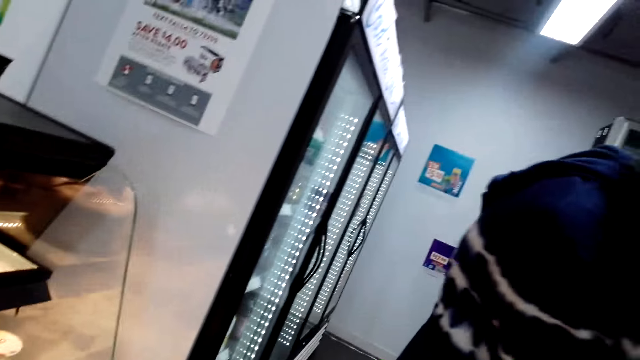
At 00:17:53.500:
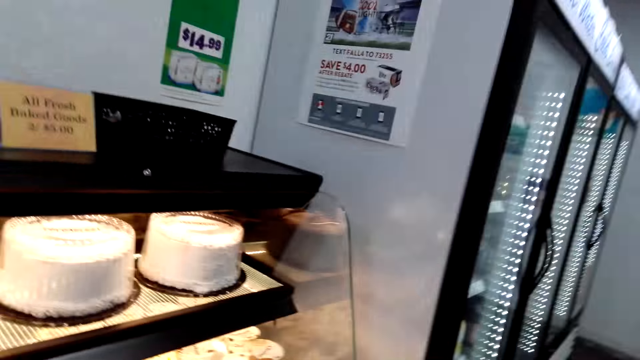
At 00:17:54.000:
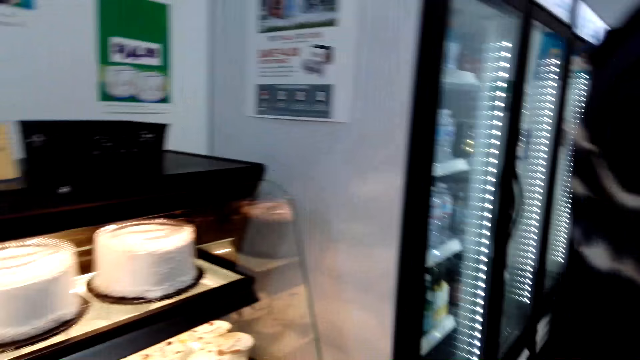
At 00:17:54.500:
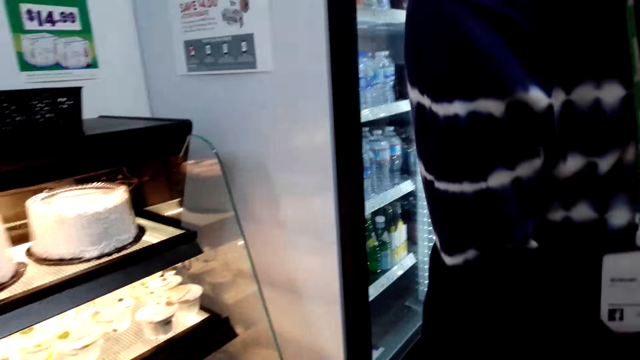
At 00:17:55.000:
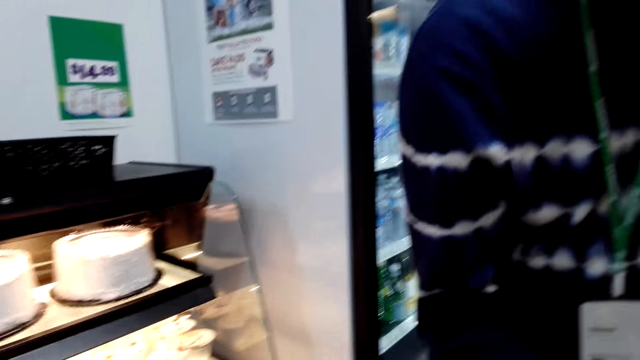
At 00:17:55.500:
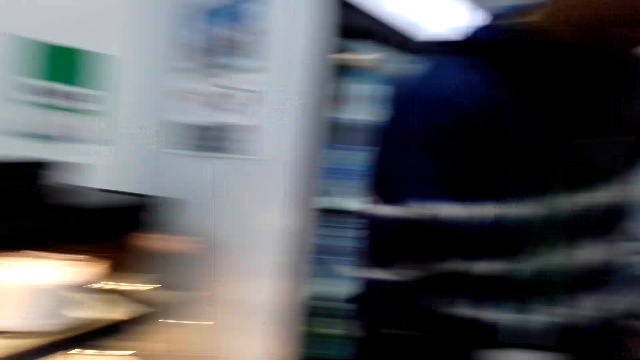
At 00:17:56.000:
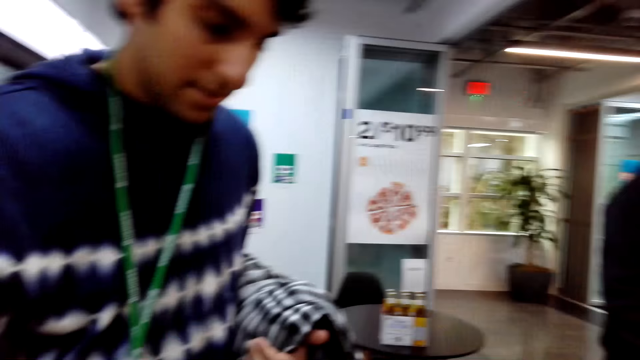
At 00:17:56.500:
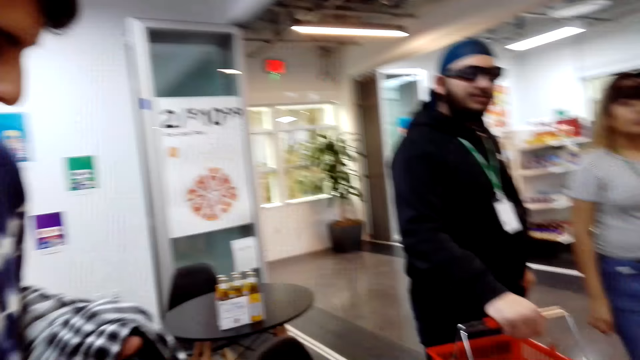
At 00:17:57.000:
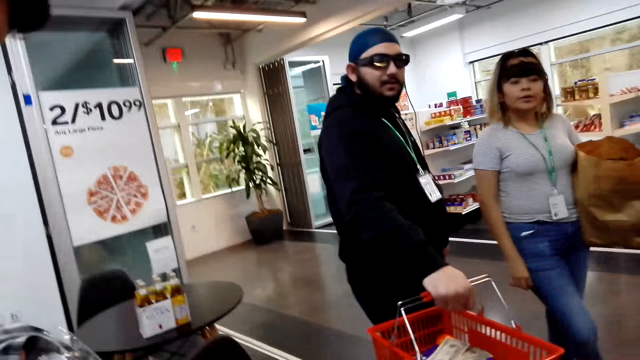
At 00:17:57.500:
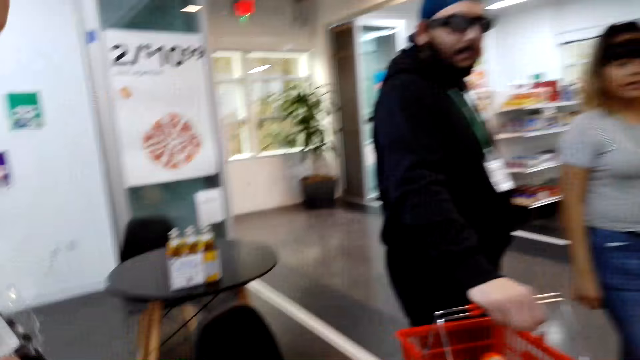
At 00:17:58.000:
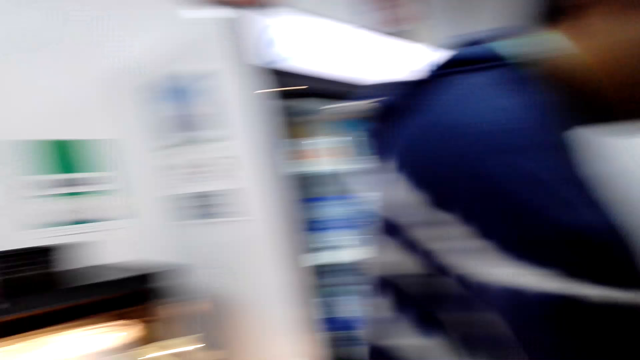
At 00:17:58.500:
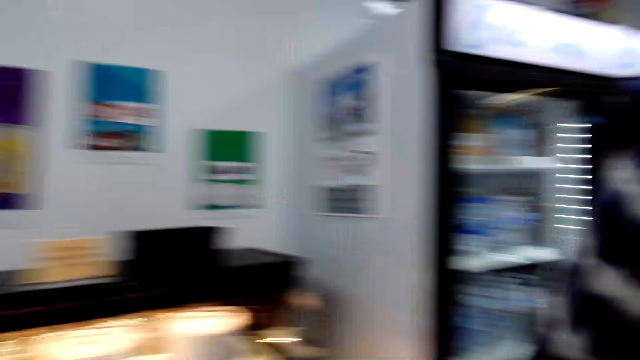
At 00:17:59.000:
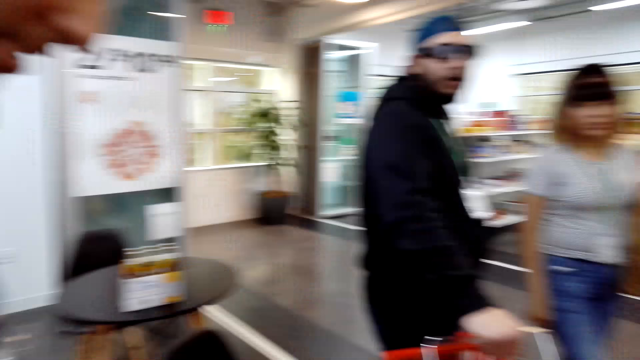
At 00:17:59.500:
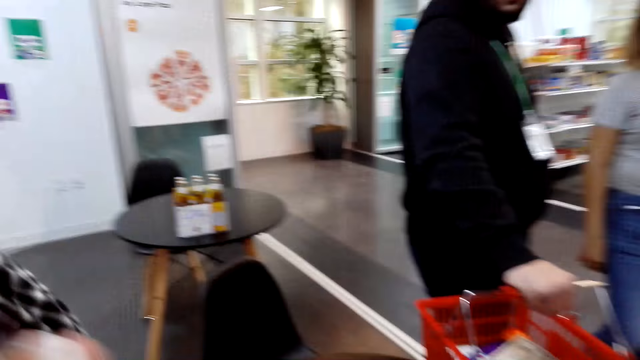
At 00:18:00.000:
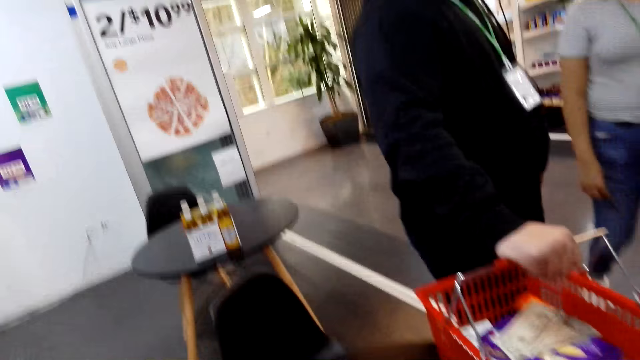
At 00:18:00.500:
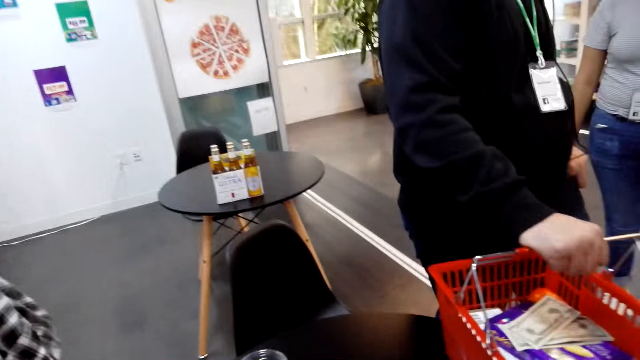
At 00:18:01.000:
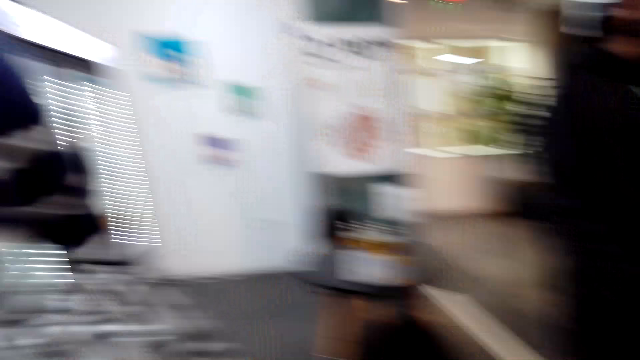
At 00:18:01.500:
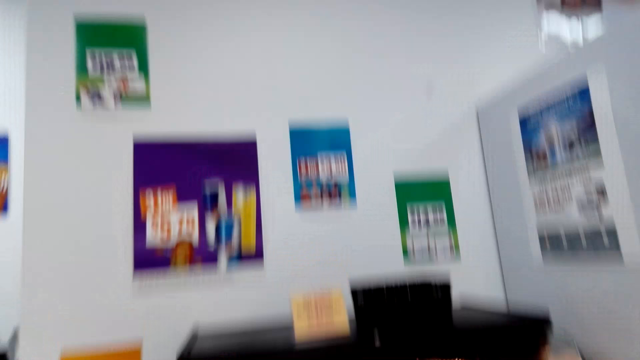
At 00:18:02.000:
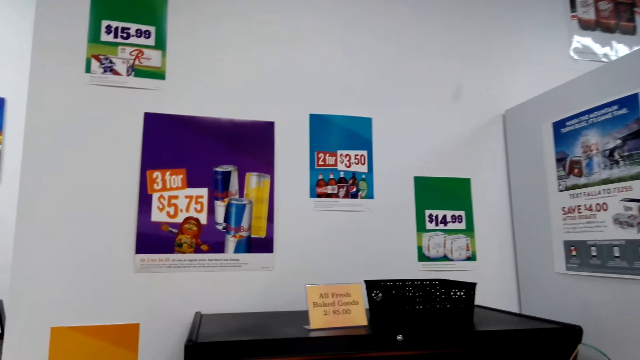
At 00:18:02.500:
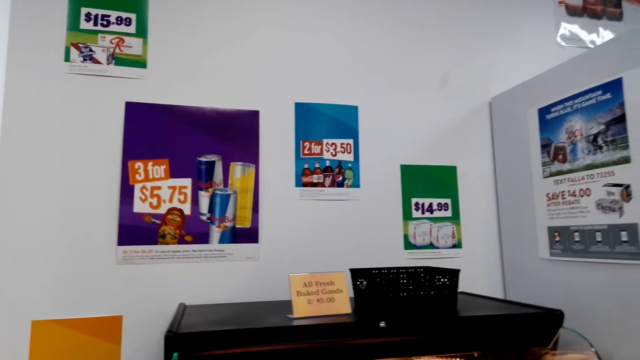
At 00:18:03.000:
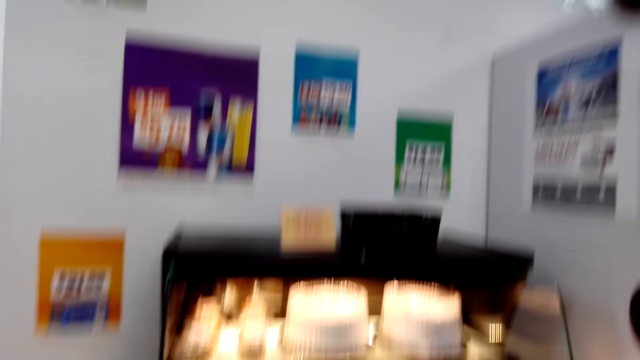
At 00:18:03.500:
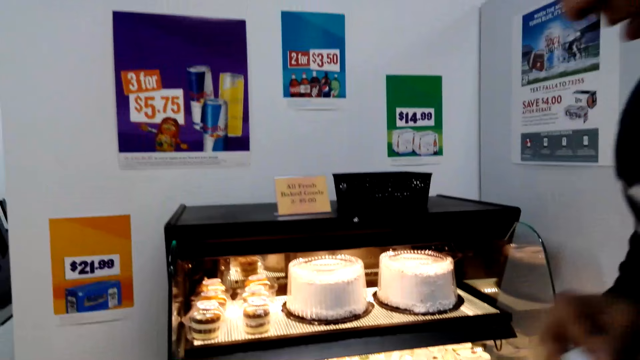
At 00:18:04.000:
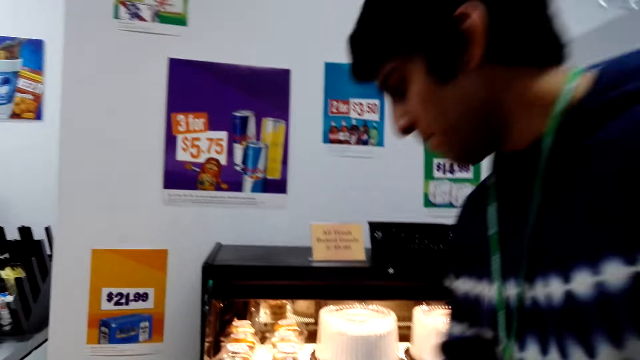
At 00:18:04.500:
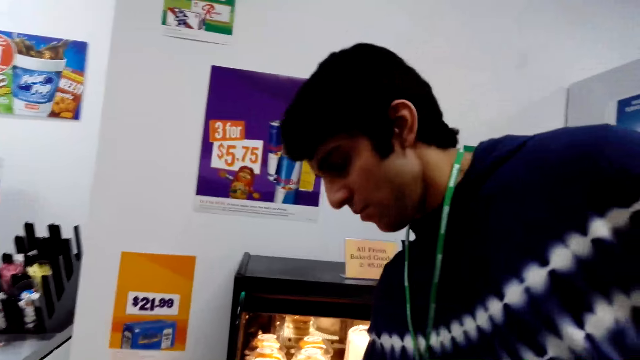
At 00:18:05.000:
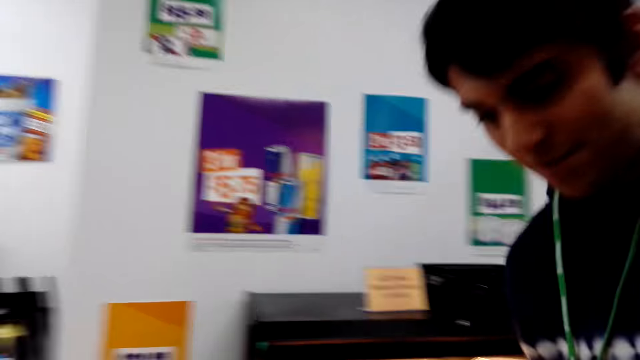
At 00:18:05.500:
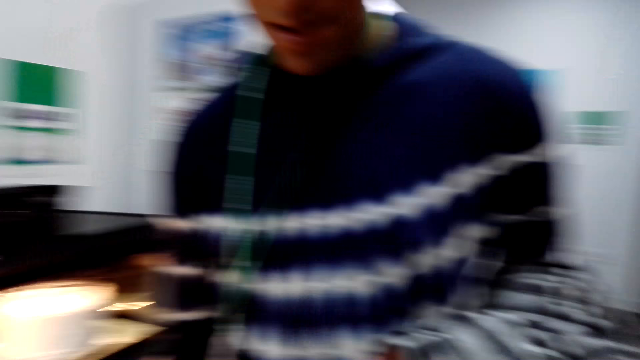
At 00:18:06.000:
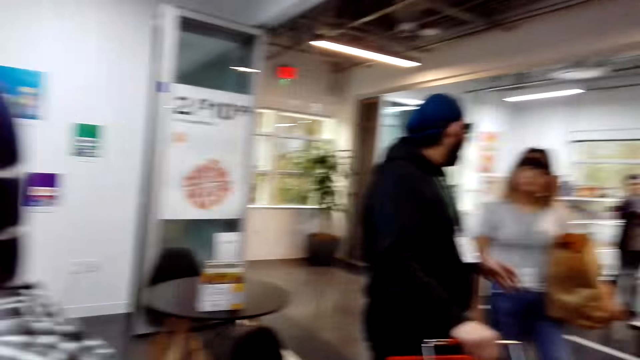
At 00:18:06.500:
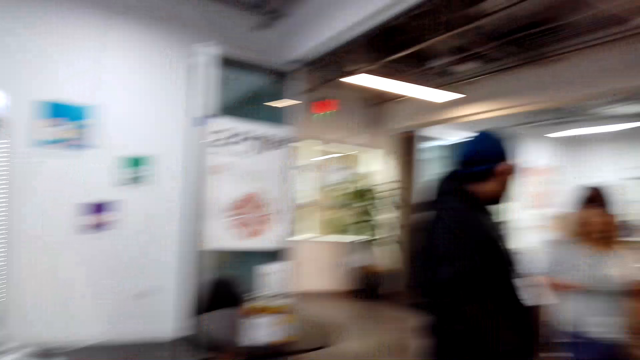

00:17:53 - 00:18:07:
The camera wearer looks at a man. They look at the beers. They look at the prices on the wall.

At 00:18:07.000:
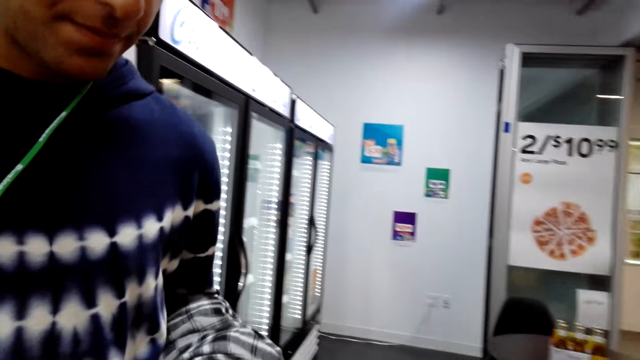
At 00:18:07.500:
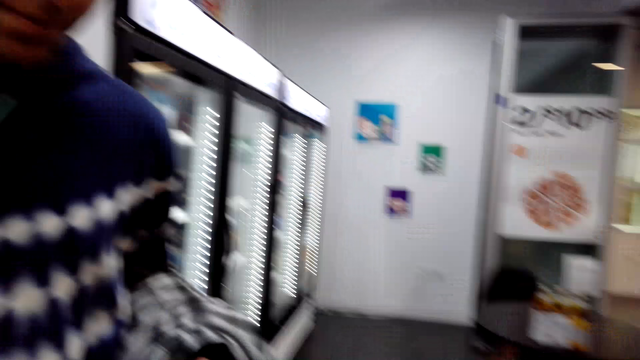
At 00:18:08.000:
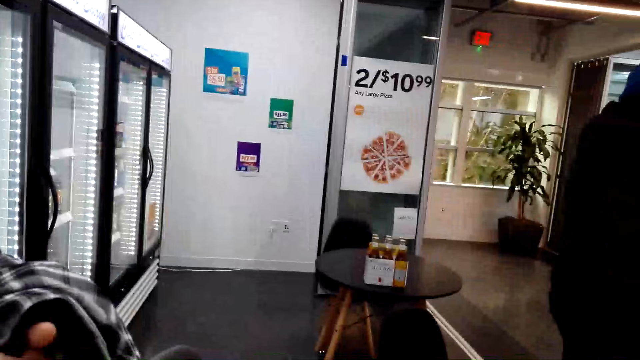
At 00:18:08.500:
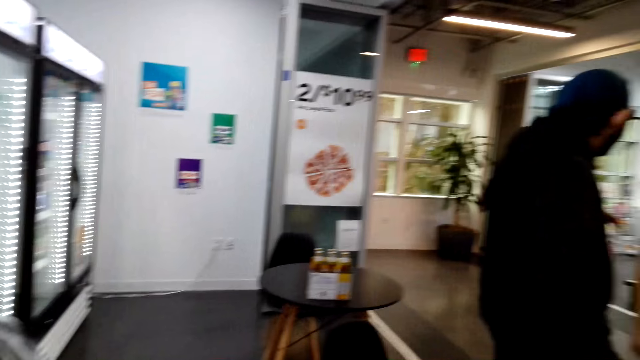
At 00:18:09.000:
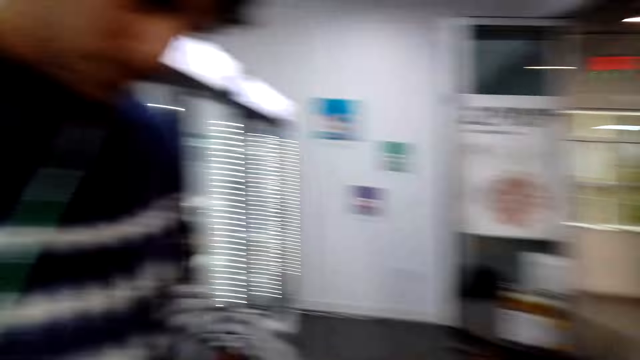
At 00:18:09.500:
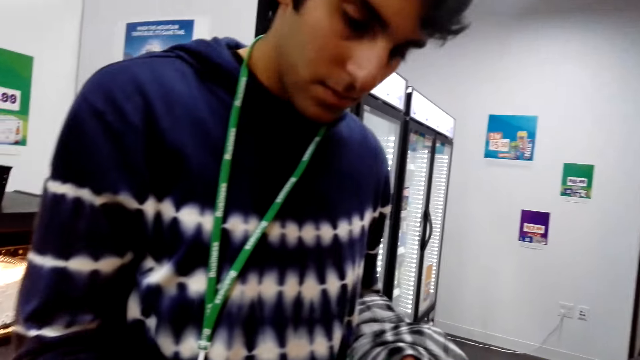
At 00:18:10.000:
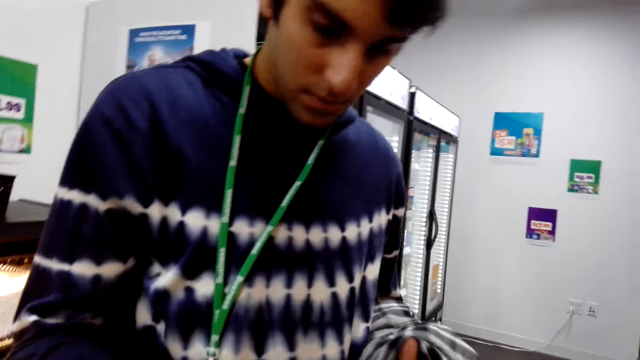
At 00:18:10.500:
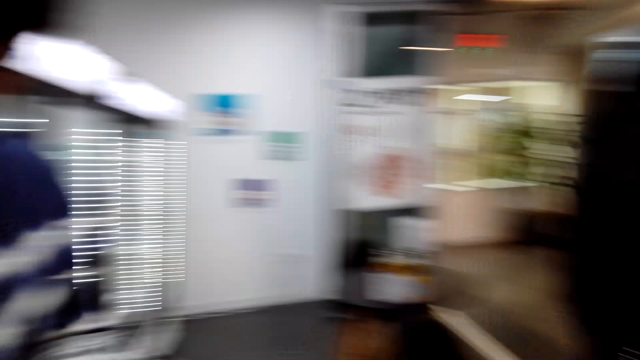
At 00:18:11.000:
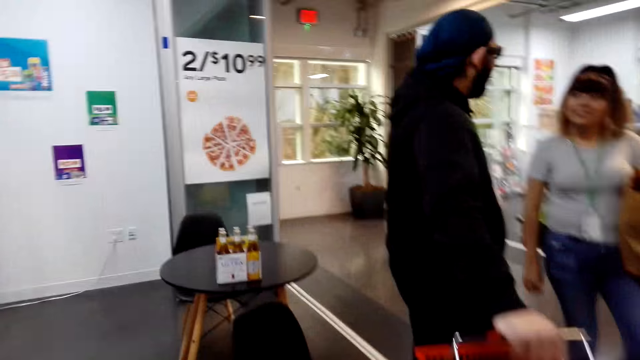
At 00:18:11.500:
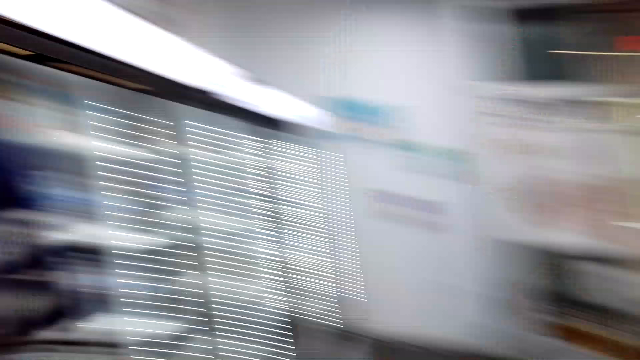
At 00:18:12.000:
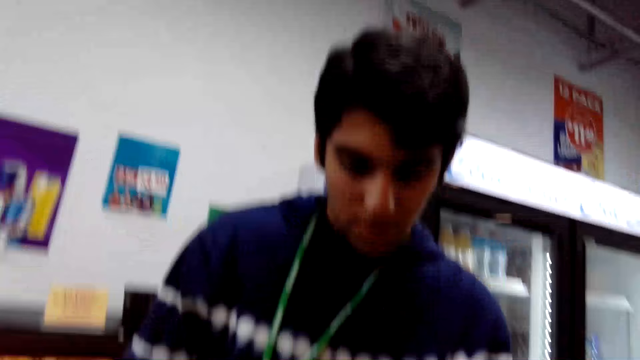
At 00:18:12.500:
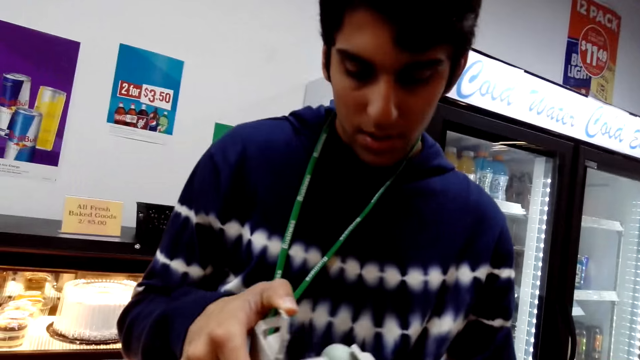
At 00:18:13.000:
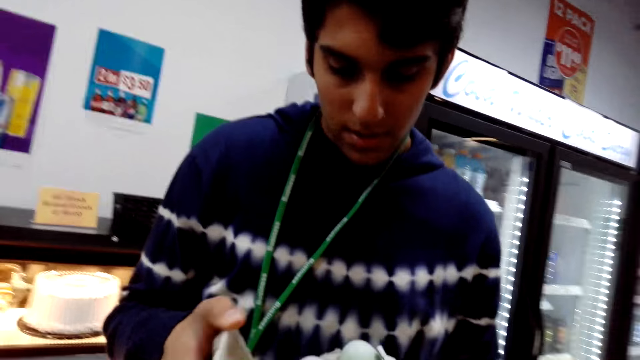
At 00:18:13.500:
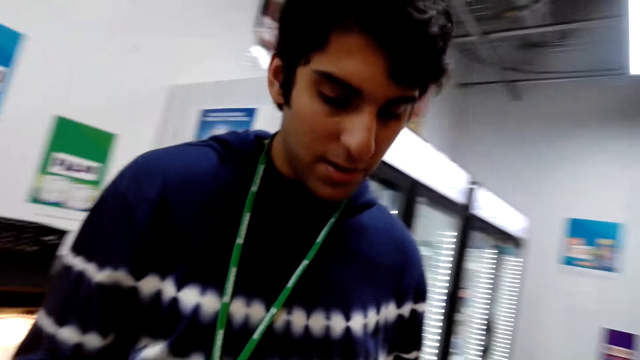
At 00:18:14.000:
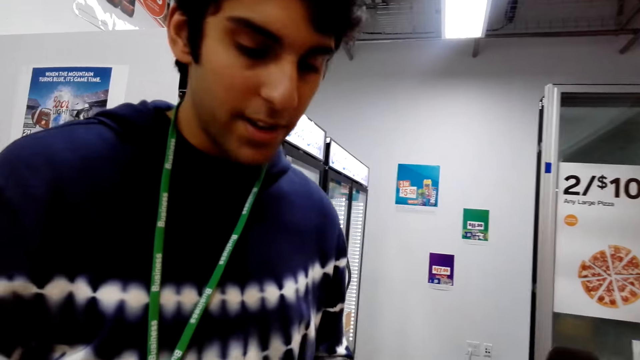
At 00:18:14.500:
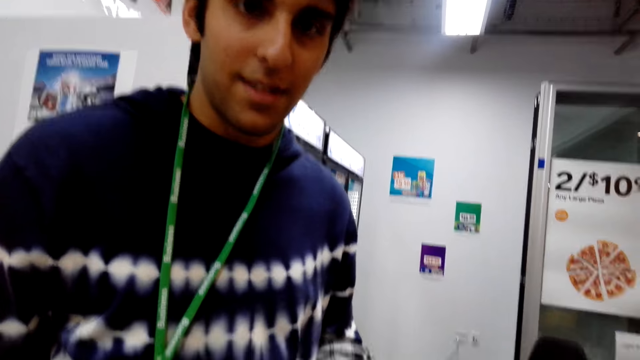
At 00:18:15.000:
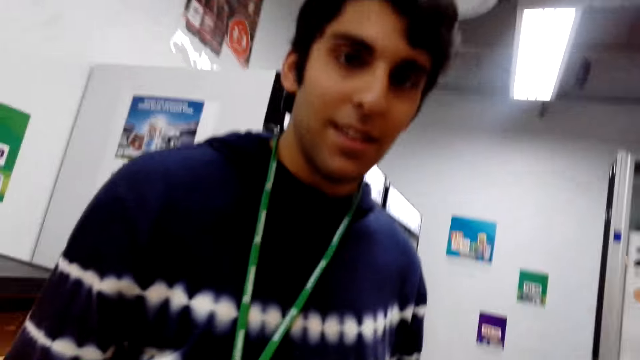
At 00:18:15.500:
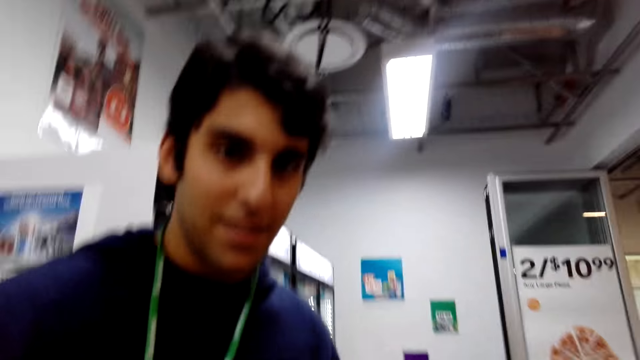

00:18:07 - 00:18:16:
The camera wearer looks at the man.
